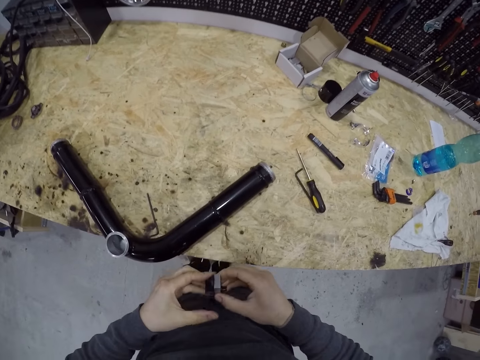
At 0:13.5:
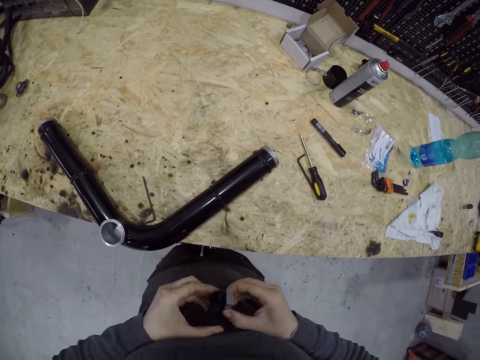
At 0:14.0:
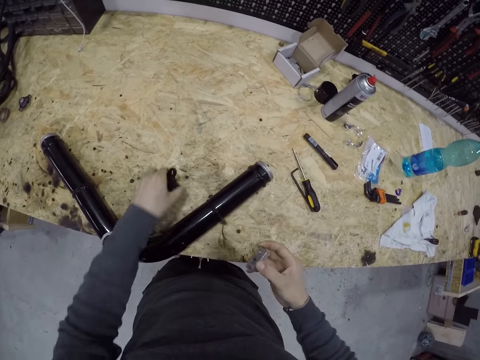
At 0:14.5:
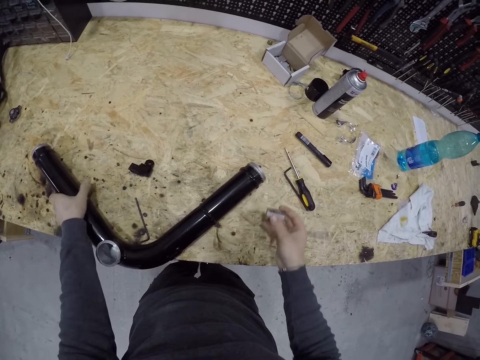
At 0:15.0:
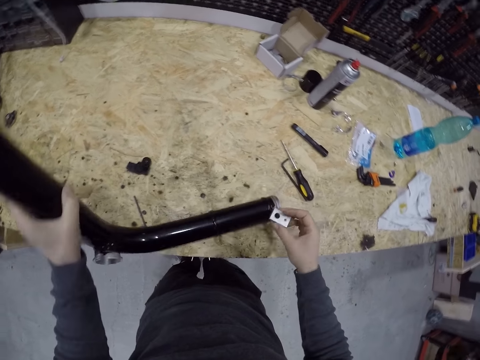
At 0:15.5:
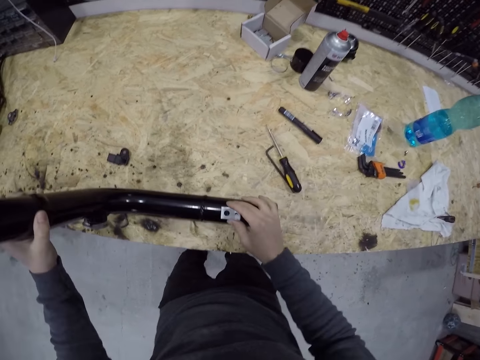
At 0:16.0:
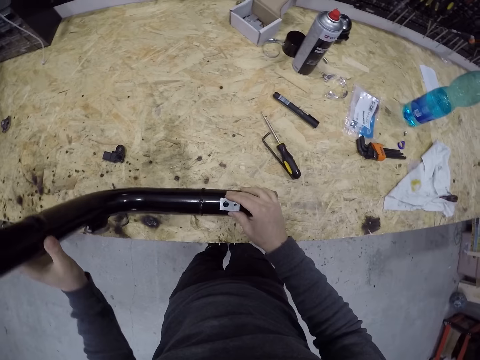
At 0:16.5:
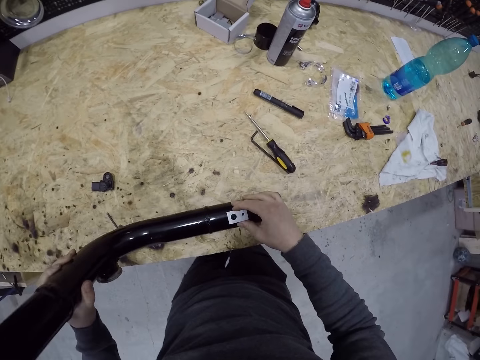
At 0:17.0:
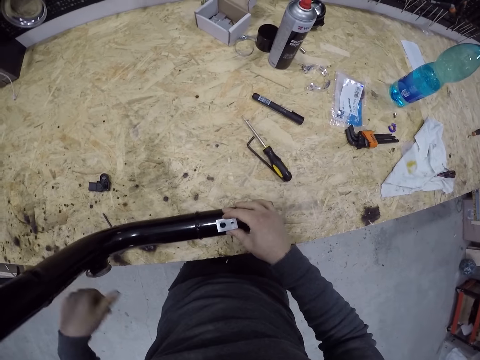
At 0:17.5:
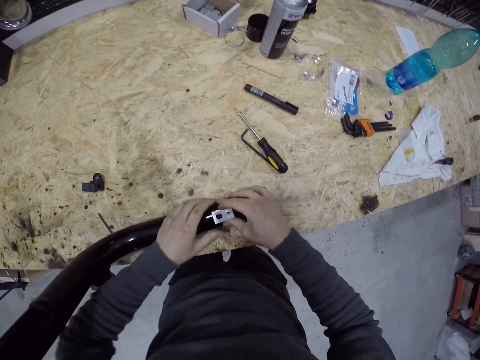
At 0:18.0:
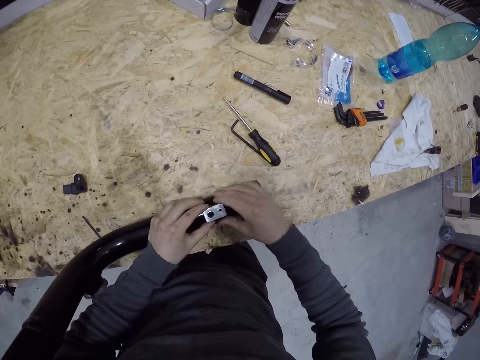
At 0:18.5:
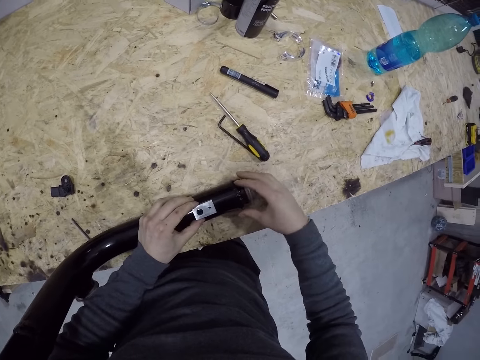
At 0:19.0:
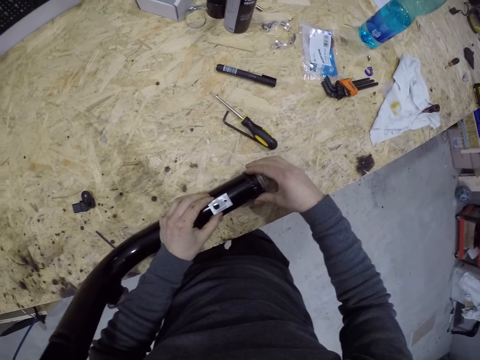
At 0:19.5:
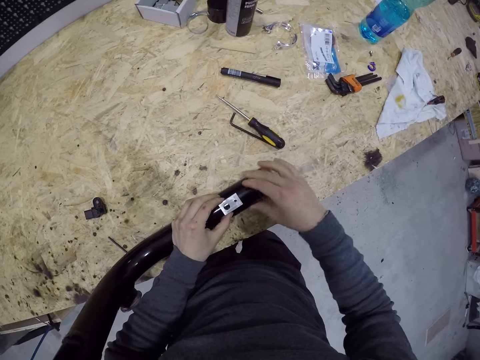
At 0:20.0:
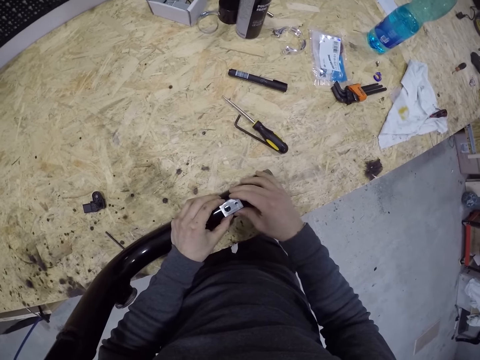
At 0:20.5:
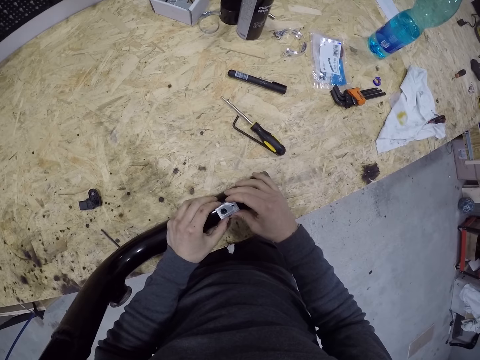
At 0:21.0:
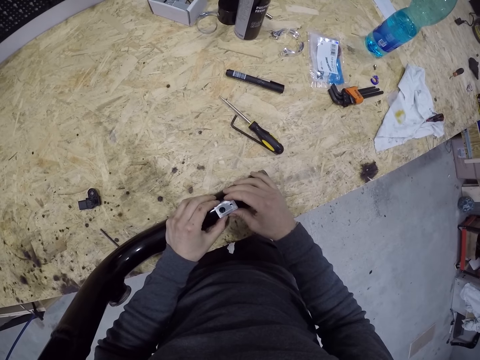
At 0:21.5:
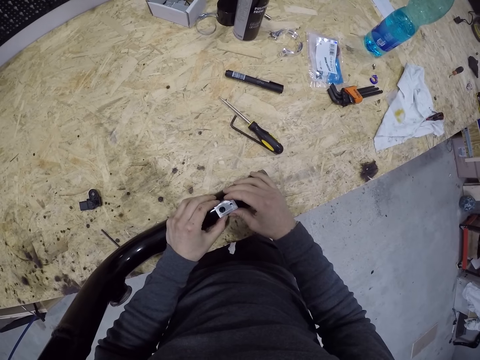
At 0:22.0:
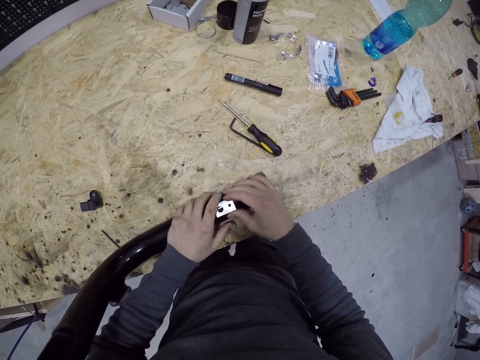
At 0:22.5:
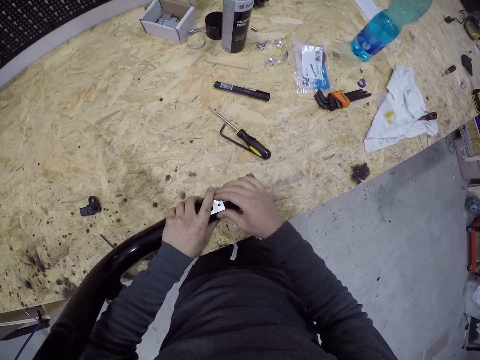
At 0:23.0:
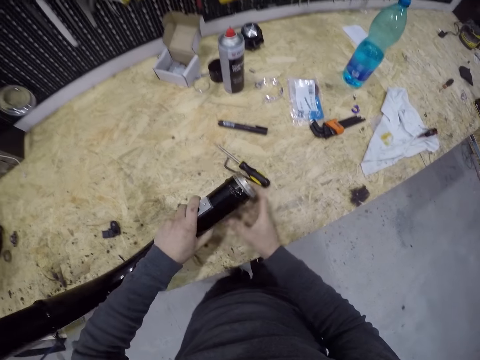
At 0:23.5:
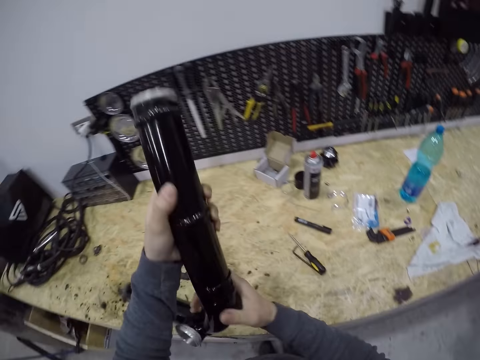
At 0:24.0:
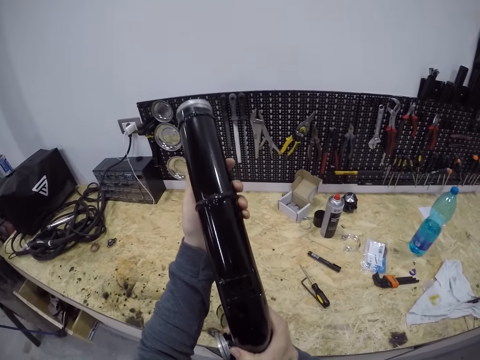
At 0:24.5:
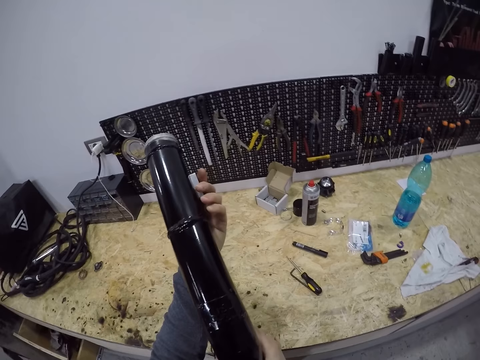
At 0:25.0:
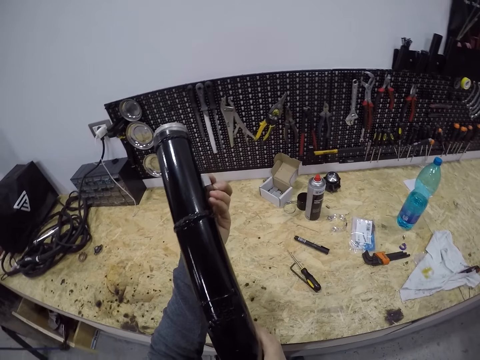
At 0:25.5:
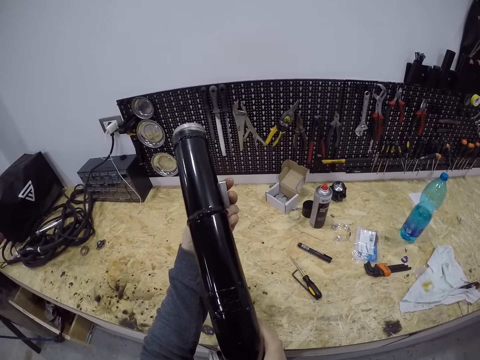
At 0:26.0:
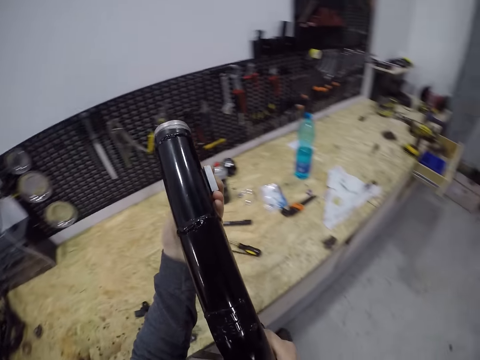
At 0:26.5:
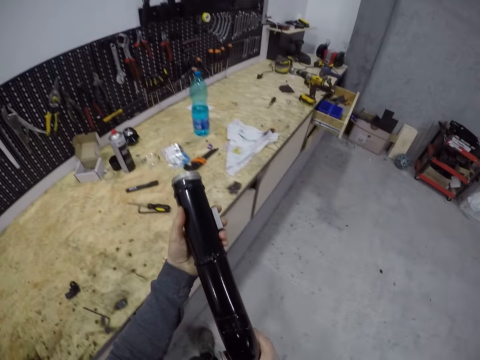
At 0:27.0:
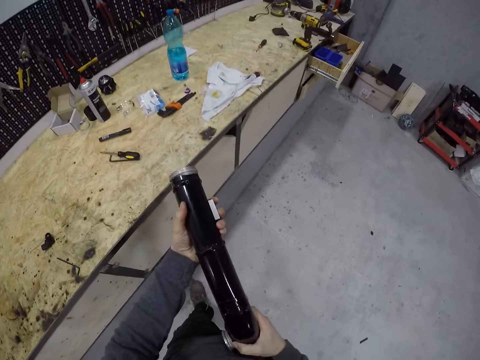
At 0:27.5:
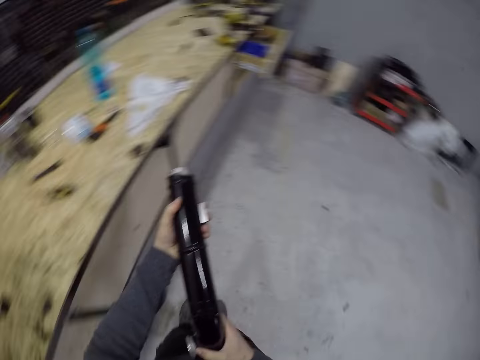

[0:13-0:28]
The camera wearer detaches the plastic on the metal. They place the restrictor-inlet on the engine pipe. They drop the plastic on the table. They pick up the tube. They fix the metal on the tube. They lift the tube. They fix the metal on the tube.

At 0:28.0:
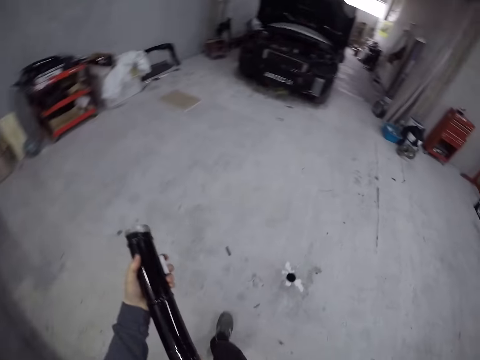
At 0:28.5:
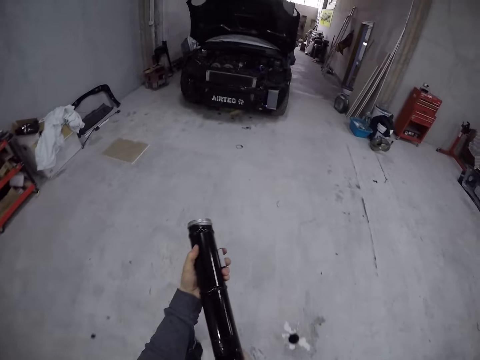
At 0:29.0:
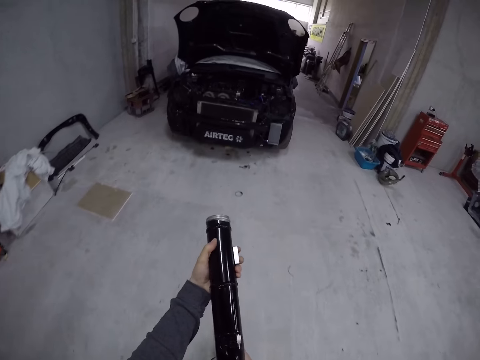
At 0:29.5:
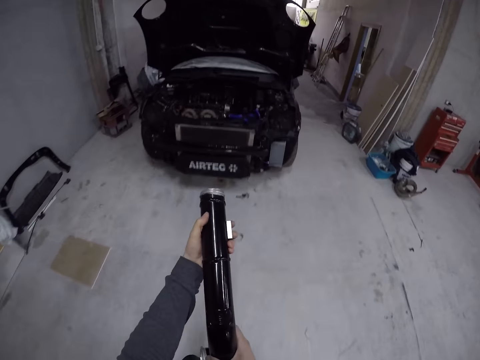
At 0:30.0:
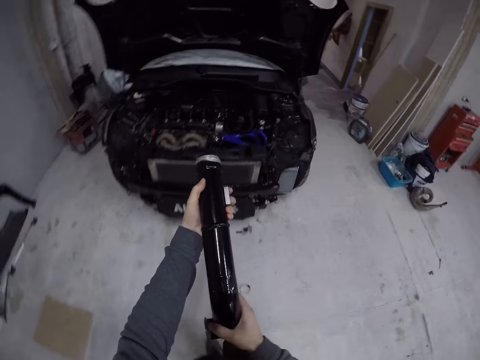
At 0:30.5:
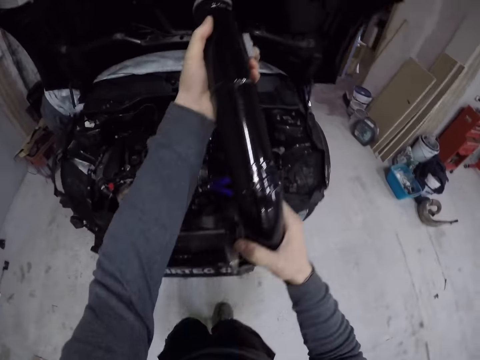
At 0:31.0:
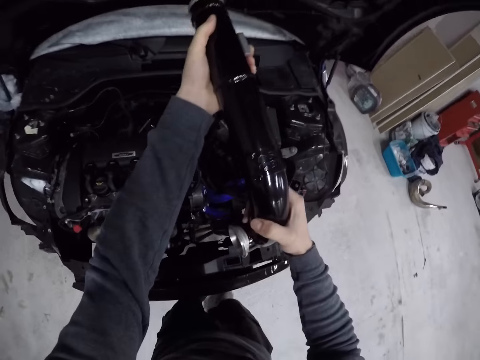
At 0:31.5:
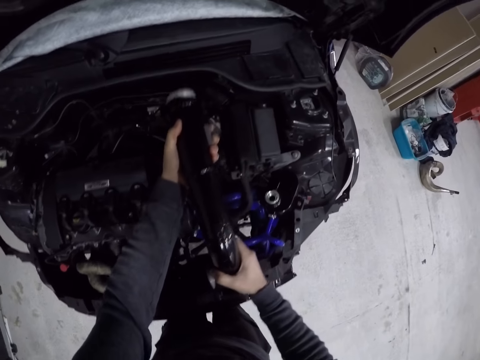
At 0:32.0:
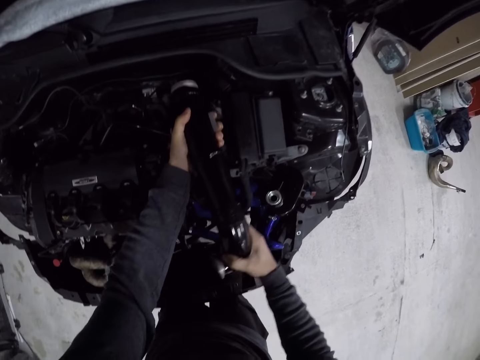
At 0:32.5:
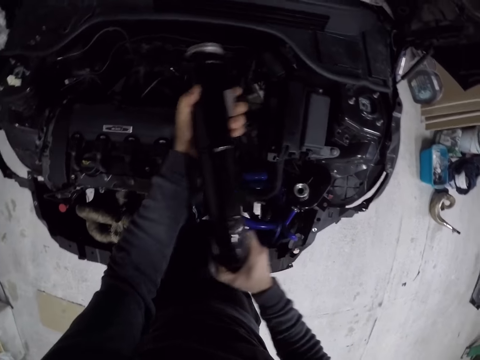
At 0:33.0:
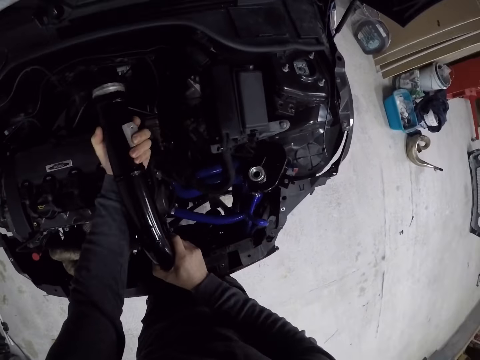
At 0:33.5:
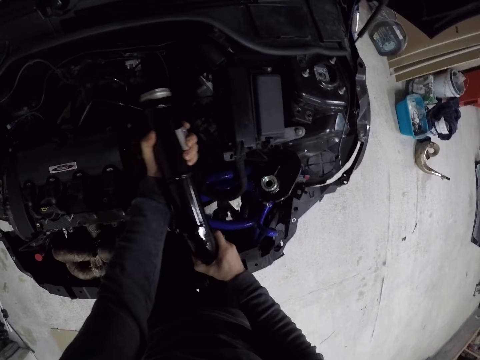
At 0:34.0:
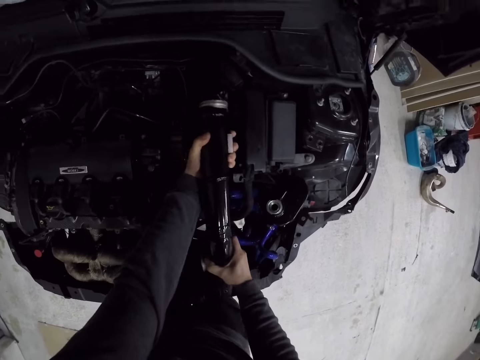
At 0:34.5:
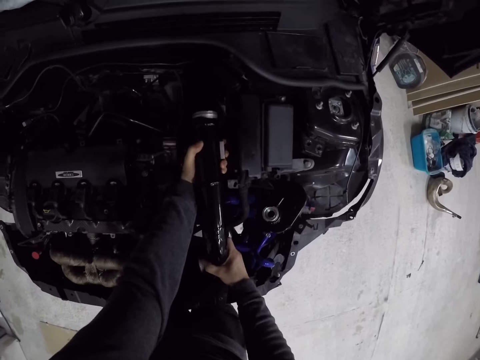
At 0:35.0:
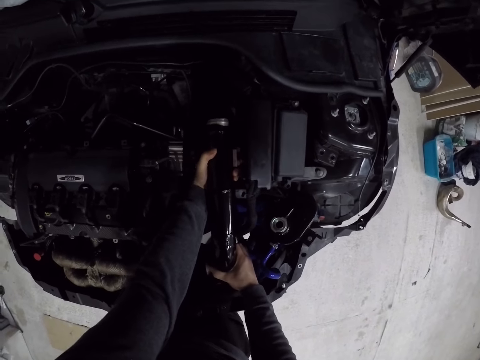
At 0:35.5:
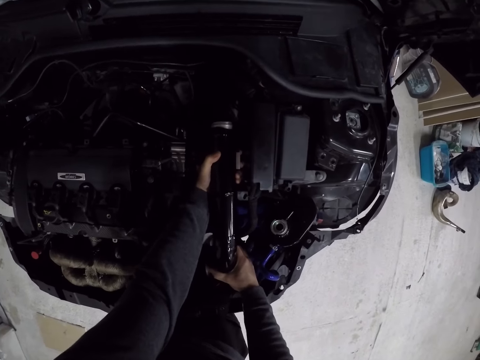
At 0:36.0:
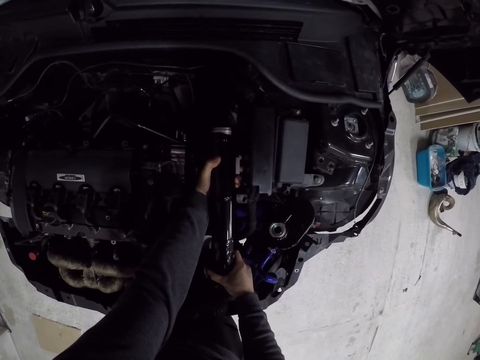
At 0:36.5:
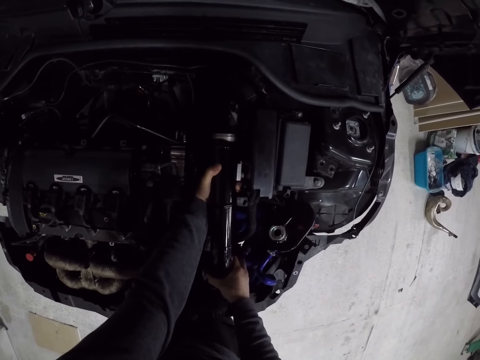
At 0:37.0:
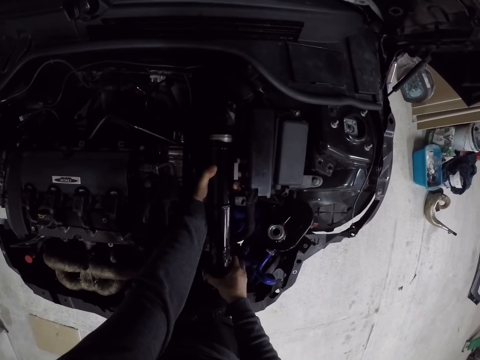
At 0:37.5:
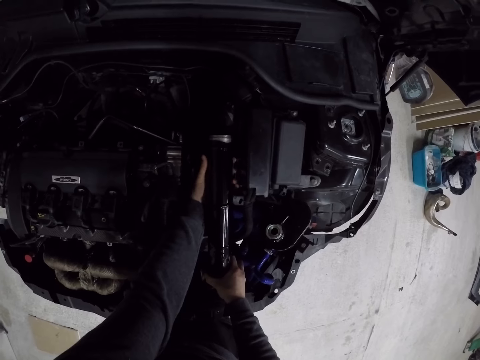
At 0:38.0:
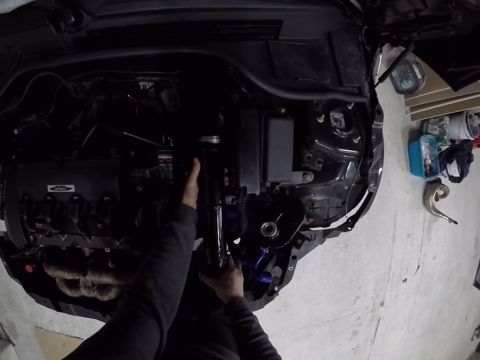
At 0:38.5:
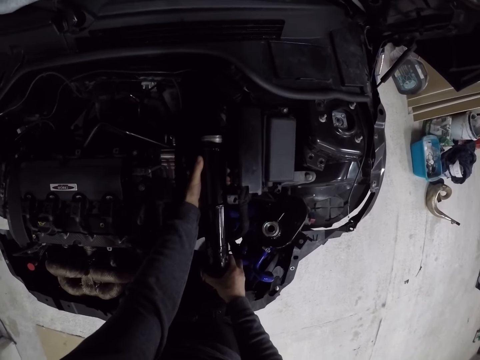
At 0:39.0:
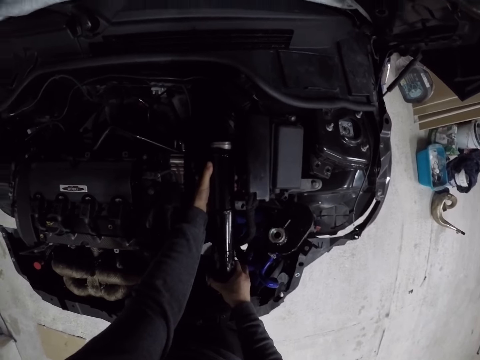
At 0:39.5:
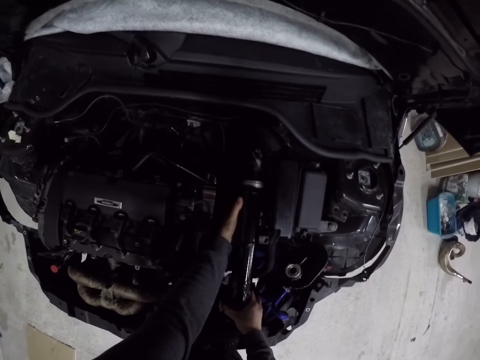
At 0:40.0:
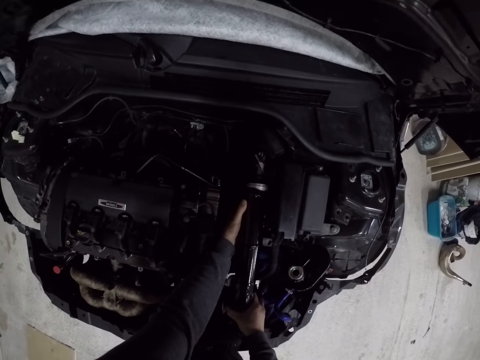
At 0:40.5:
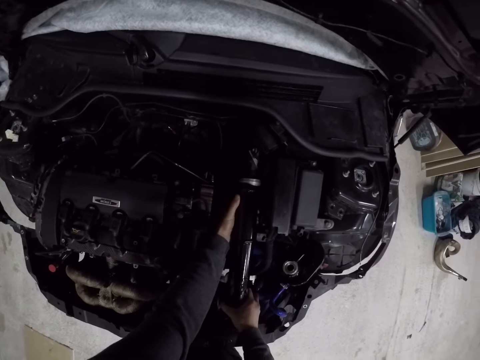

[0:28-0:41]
The camera wearer walks to the car. They fit the engine pipe into the car's engine space with both hands. They stare at the car engine.
